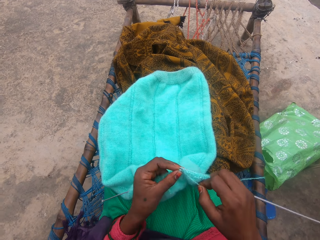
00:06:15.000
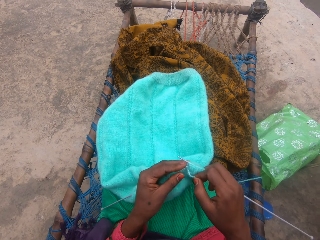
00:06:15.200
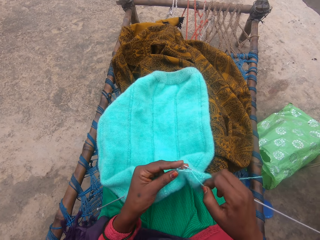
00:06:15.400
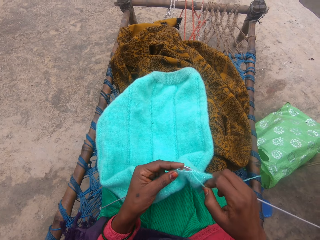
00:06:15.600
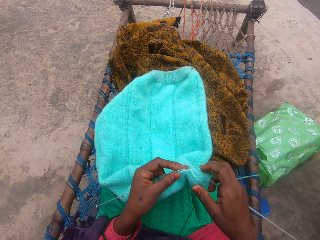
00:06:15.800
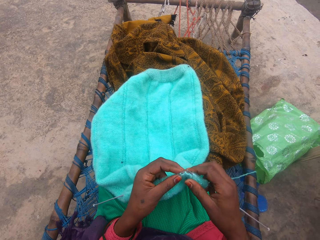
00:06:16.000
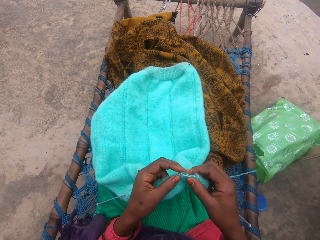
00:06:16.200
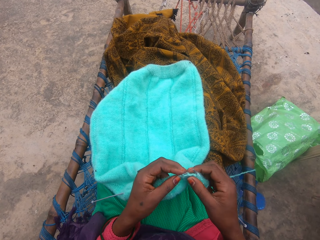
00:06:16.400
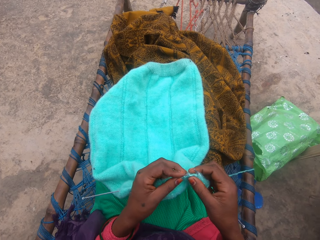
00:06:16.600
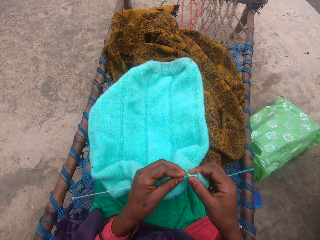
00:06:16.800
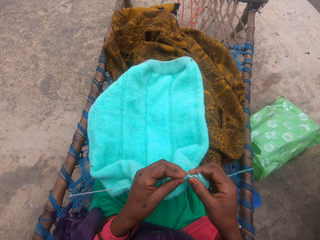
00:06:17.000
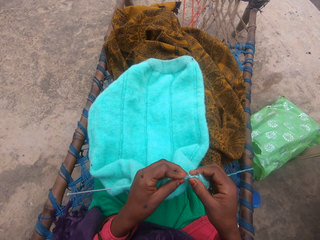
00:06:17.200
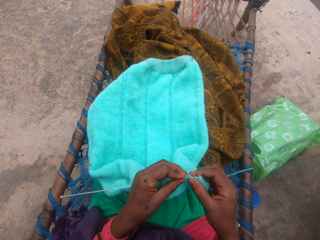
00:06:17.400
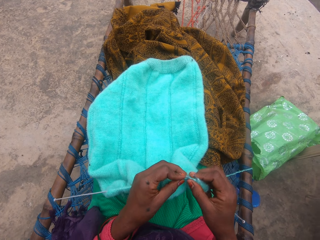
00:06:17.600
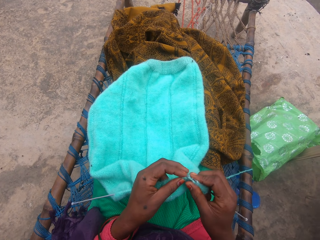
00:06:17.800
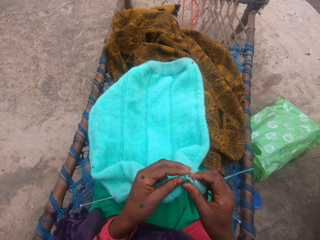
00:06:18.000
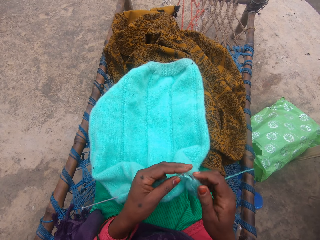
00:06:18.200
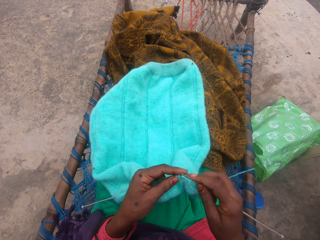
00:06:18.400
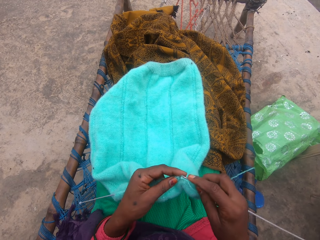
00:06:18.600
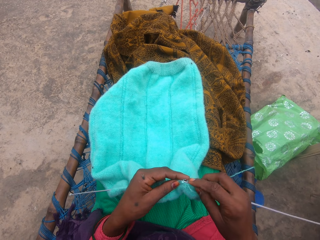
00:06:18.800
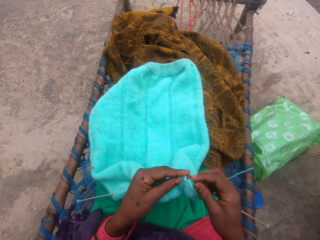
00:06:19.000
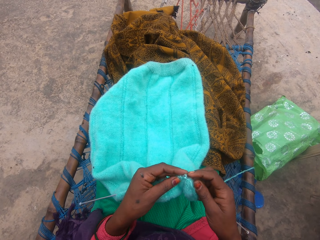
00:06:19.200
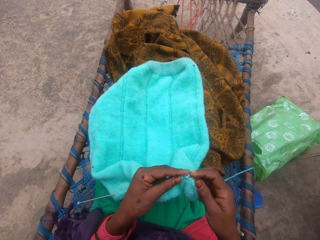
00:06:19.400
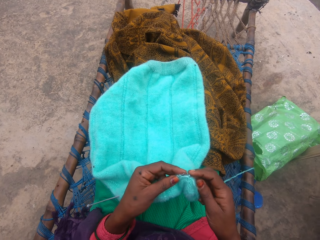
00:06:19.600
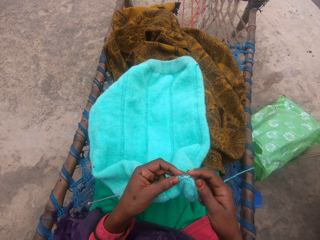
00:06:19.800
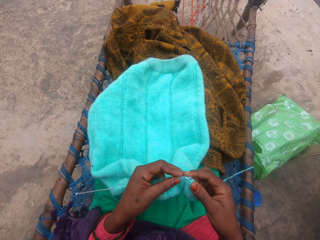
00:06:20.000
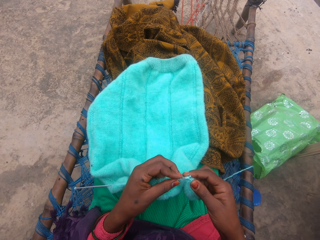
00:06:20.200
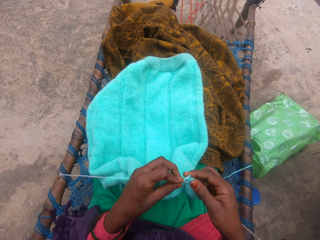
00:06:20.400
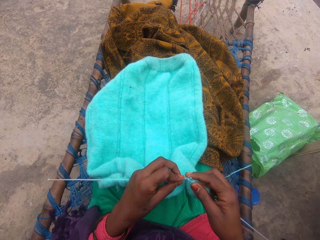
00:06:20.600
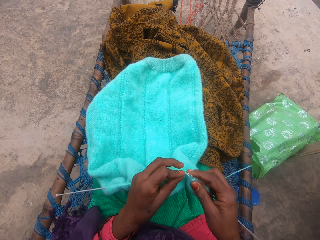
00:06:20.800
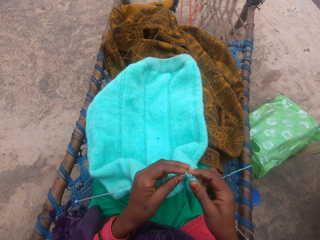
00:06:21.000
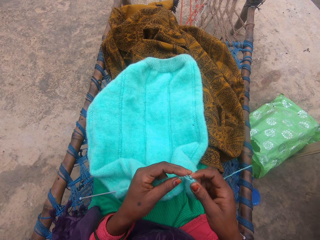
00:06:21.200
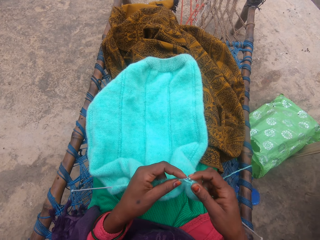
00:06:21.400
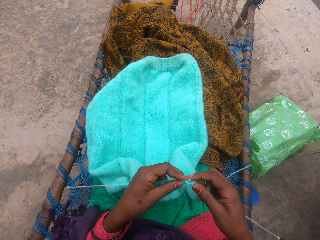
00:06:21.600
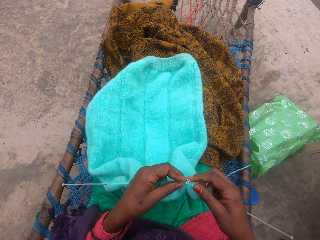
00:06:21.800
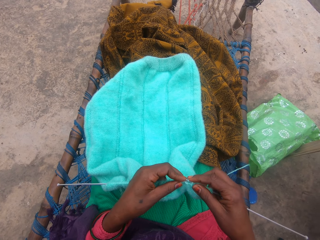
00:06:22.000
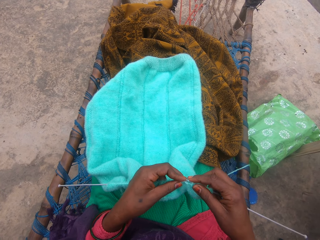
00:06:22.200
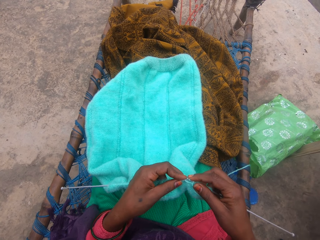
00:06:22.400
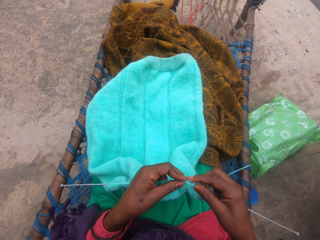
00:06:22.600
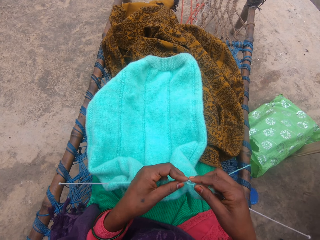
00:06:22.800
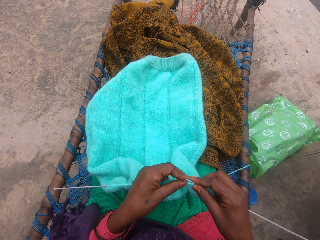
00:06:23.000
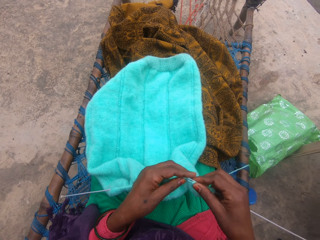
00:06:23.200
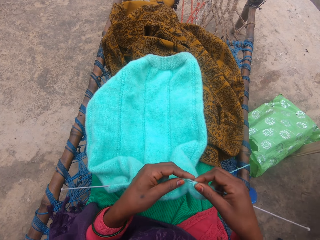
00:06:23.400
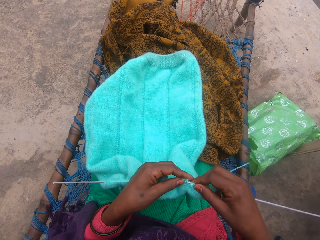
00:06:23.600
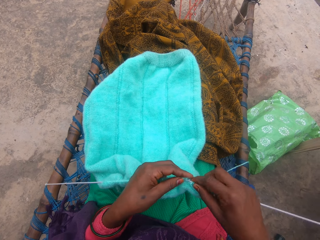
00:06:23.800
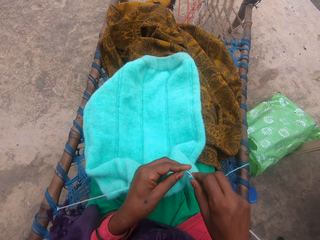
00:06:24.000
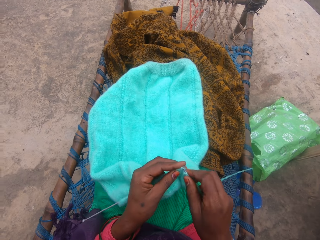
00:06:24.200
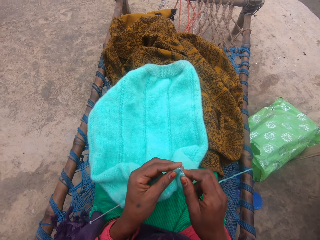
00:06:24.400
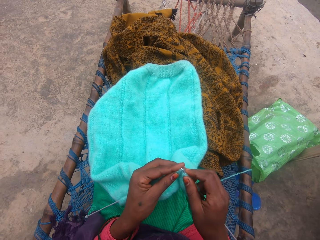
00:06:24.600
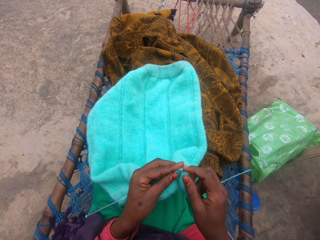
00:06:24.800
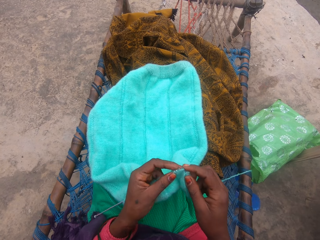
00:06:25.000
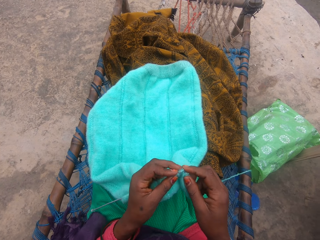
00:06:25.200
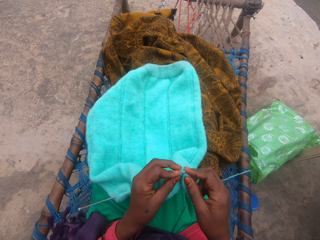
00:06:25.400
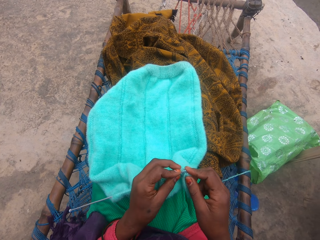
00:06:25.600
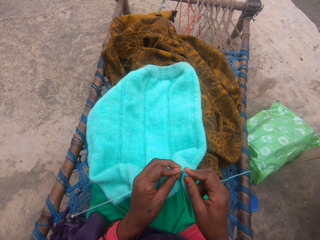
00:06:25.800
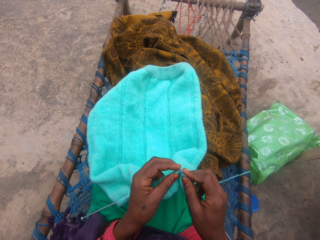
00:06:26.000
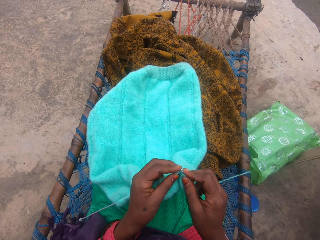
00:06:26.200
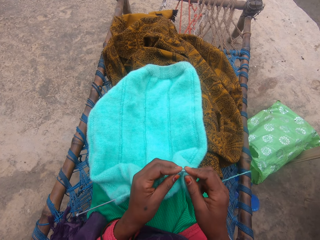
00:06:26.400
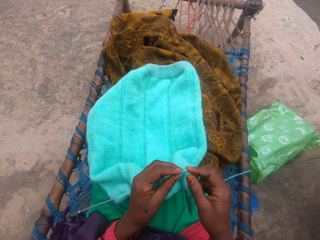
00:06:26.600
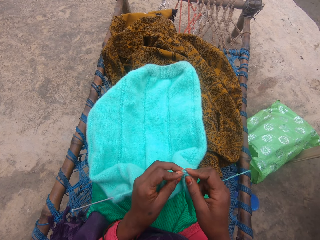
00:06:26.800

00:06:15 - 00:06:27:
The camera wearer holds the fabric. They knit the fabric with the knitting needle.

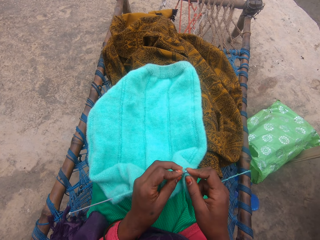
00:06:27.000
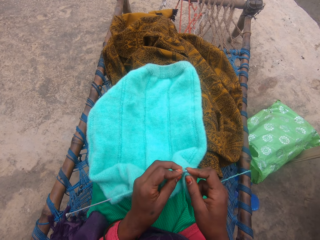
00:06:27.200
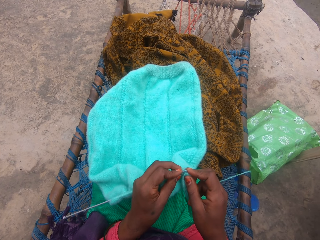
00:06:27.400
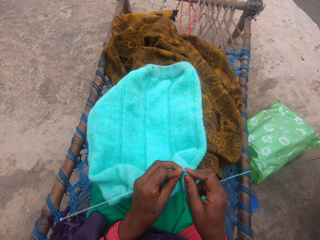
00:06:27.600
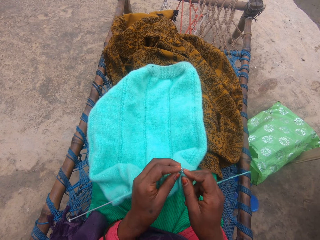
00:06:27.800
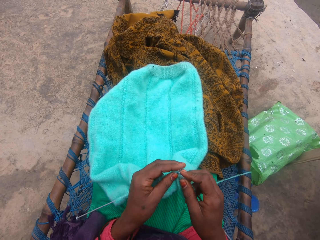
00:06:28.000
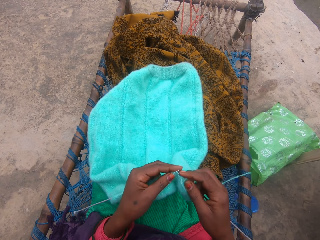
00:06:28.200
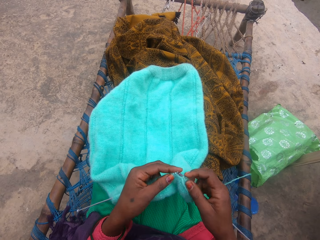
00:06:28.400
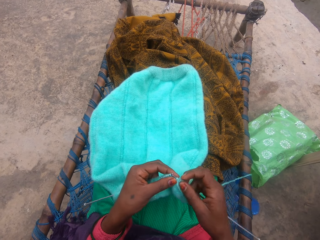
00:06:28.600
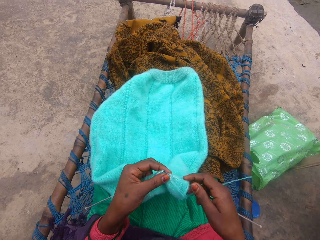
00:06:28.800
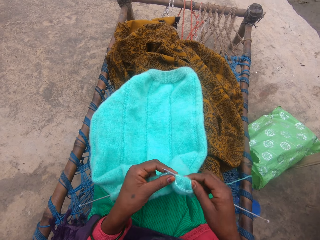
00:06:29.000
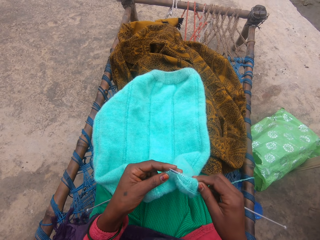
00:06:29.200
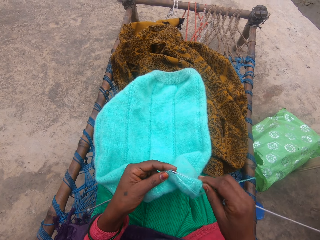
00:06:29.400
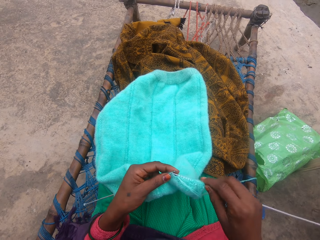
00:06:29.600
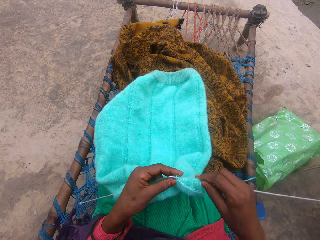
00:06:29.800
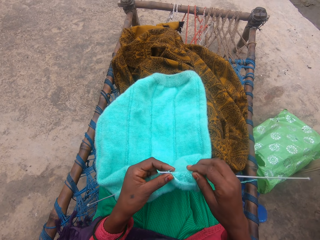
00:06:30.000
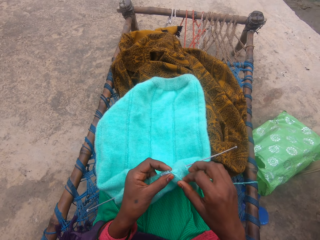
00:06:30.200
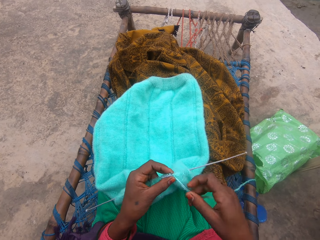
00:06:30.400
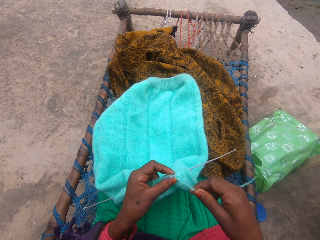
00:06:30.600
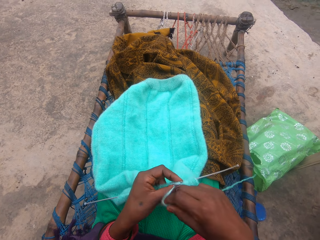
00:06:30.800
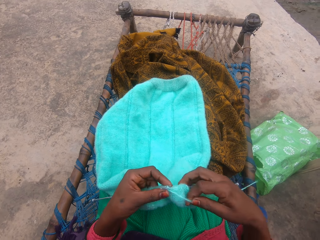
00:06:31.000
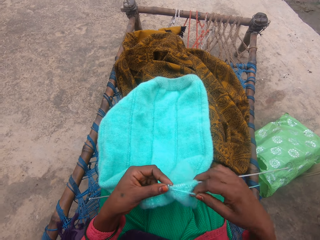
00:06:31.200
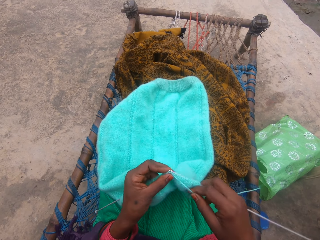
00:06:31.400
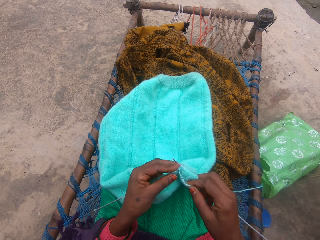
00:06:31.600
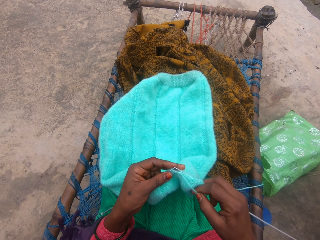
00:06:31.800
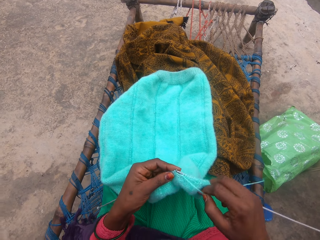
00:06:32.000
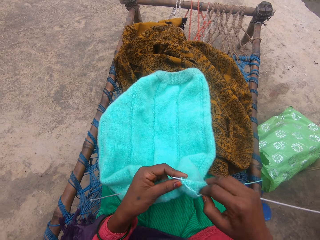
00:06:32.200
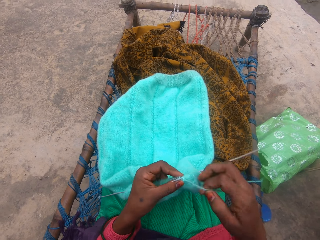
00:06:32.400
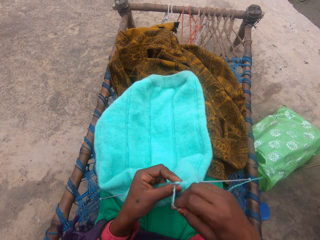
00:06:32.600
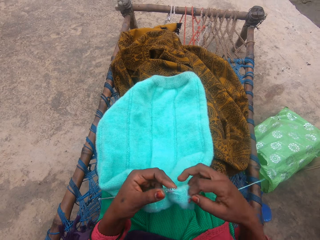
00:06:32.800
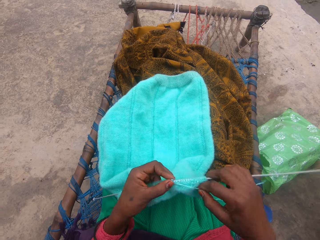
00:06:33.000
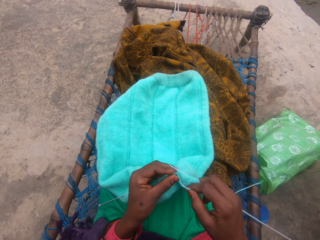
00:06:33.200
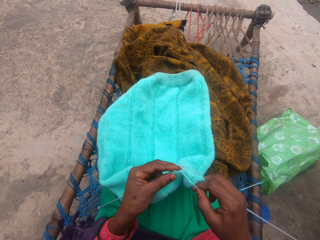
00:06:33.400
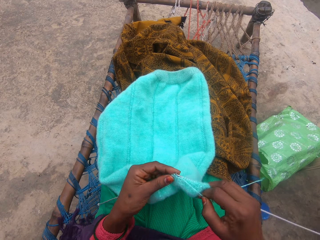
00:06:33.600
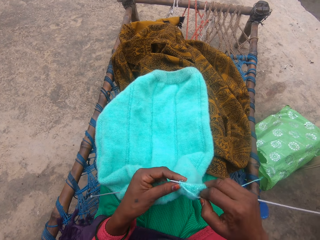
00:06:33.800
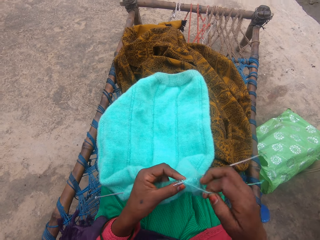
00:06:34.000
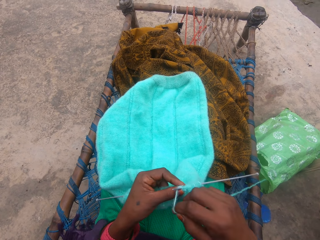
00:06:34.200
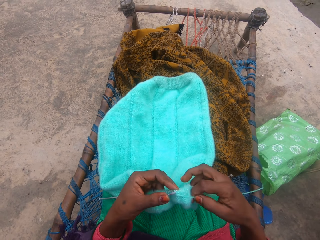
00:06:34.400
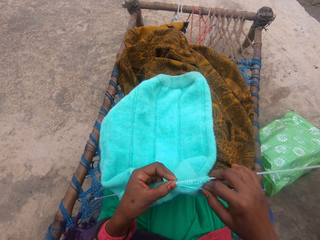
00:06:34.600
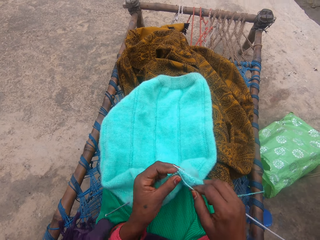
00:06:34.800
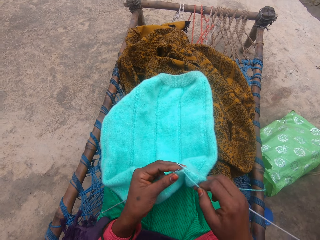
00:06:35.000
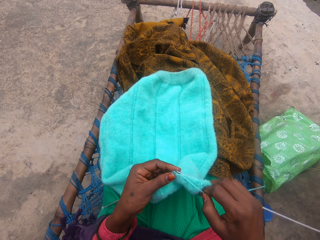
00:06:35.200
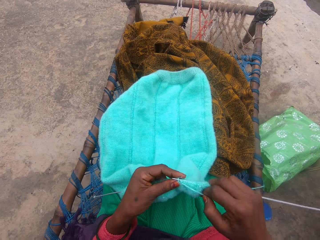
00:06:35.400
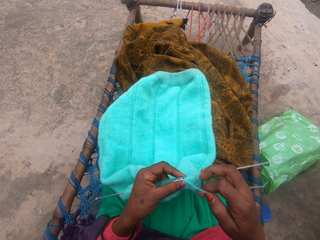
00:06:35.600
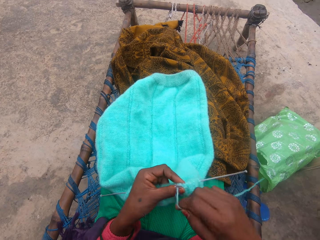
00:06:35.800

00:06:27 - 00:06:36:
The camera wearer holds a yarn. She loops the yarn on the knitting needle and knits a fabric with the knitting needle in her hand. She loops the yarn on the knitting needle and knits the fabric with the knitting needle in her hand. She loops the yarn on the knitting needle and knits the fabric with the knitting needle in her hand.
